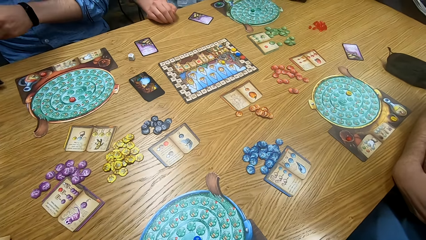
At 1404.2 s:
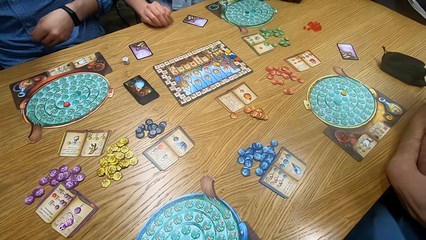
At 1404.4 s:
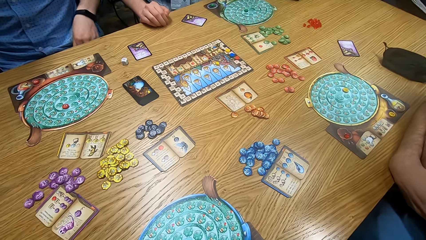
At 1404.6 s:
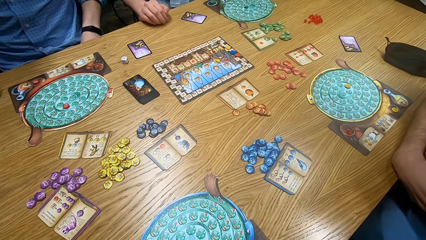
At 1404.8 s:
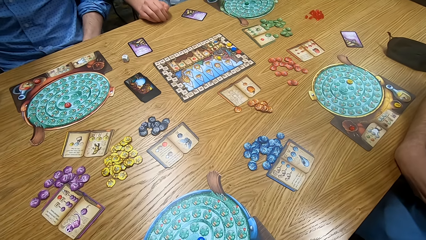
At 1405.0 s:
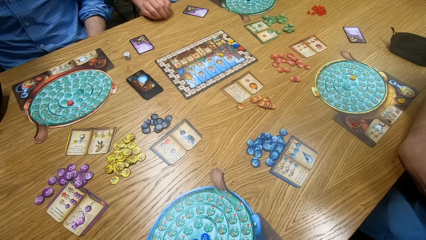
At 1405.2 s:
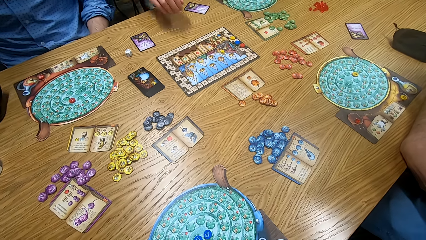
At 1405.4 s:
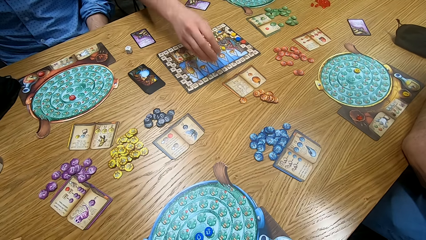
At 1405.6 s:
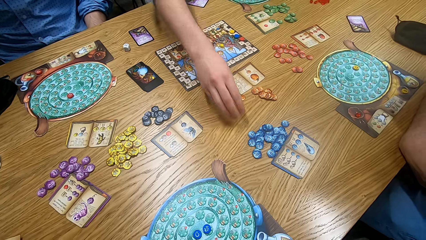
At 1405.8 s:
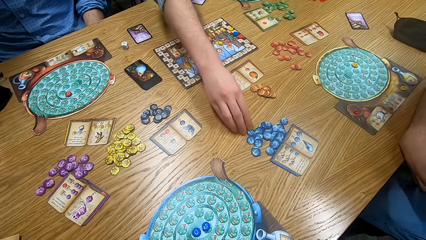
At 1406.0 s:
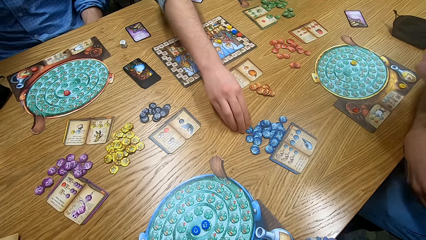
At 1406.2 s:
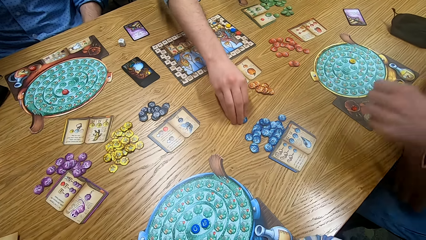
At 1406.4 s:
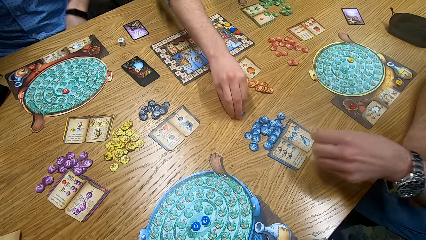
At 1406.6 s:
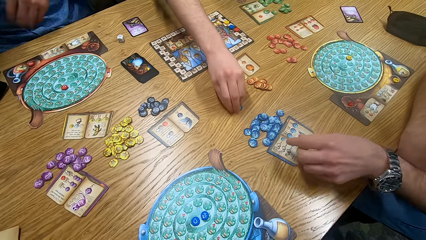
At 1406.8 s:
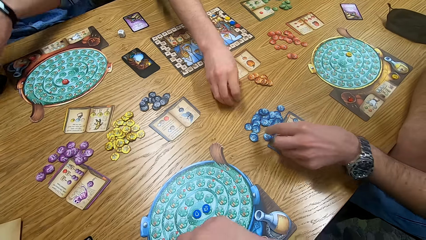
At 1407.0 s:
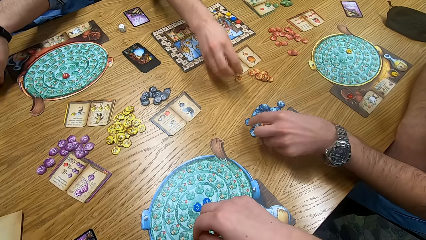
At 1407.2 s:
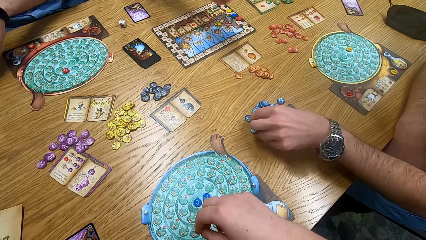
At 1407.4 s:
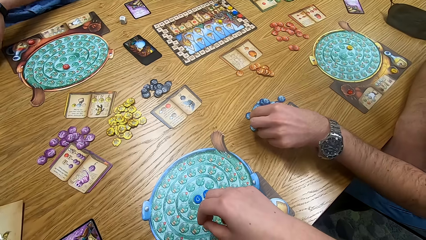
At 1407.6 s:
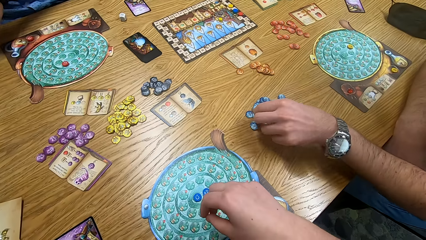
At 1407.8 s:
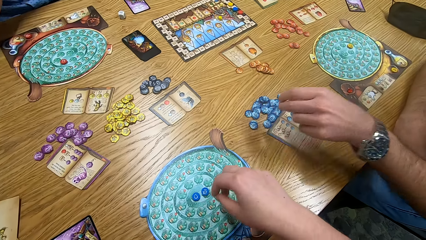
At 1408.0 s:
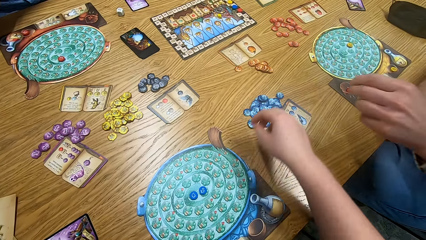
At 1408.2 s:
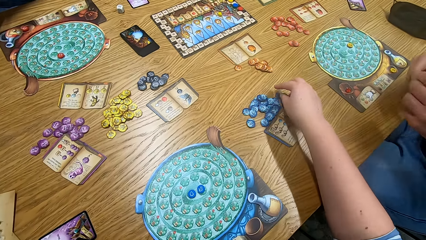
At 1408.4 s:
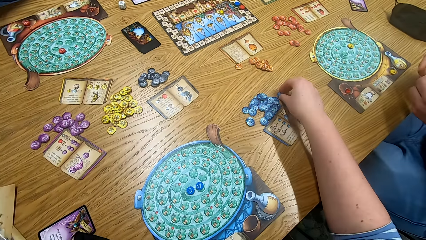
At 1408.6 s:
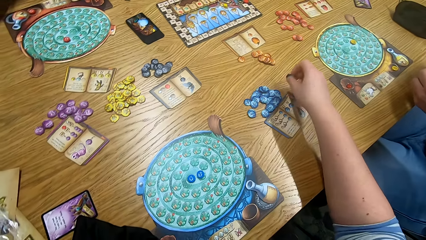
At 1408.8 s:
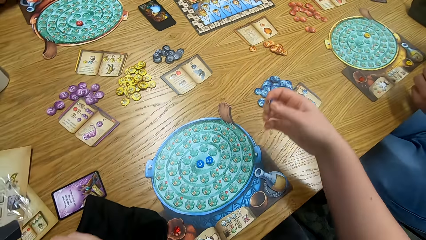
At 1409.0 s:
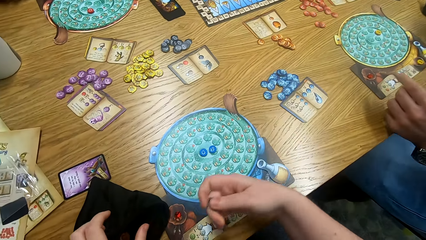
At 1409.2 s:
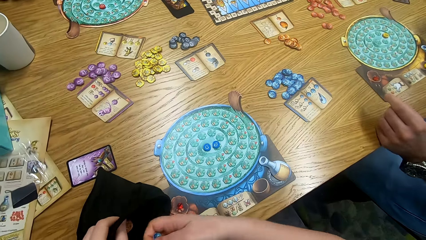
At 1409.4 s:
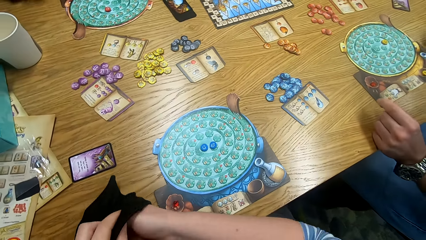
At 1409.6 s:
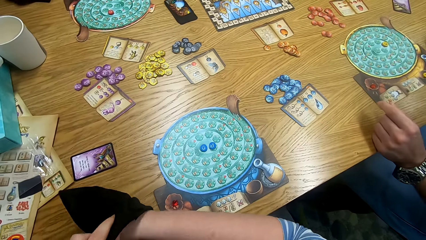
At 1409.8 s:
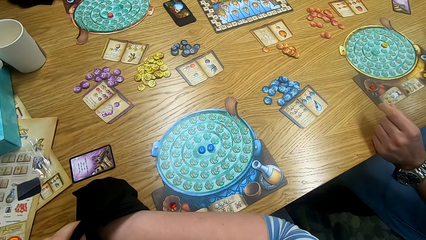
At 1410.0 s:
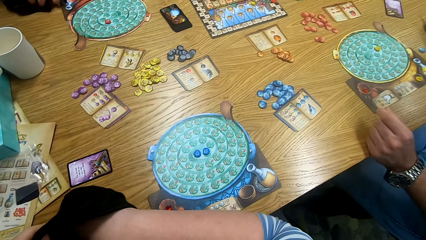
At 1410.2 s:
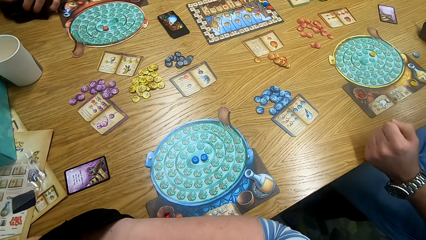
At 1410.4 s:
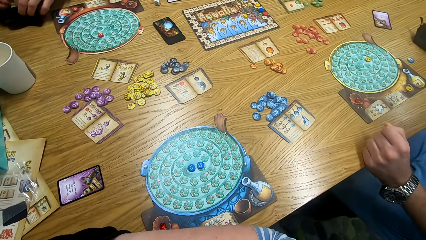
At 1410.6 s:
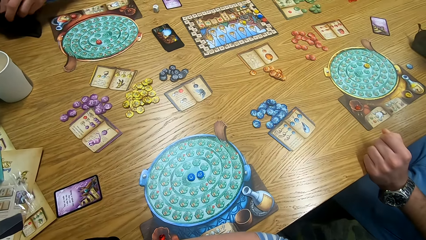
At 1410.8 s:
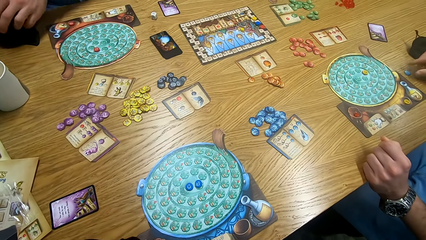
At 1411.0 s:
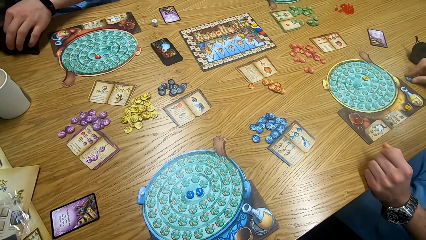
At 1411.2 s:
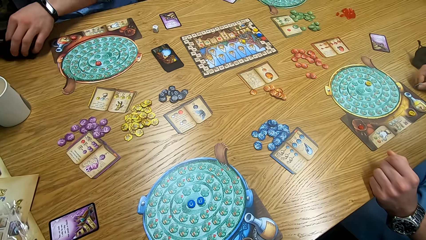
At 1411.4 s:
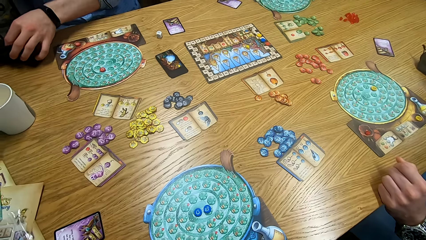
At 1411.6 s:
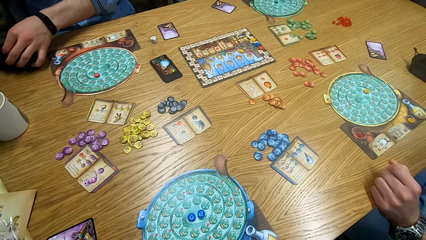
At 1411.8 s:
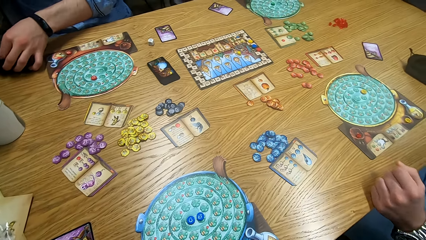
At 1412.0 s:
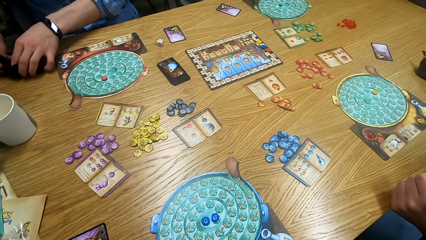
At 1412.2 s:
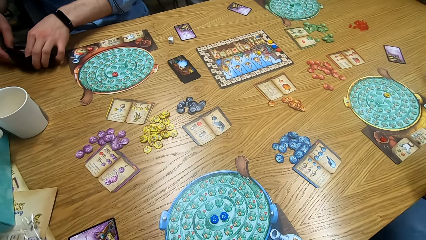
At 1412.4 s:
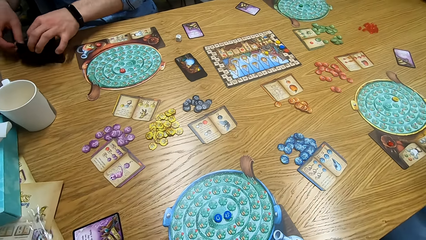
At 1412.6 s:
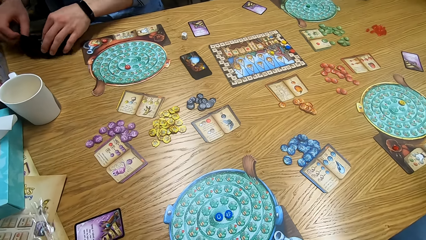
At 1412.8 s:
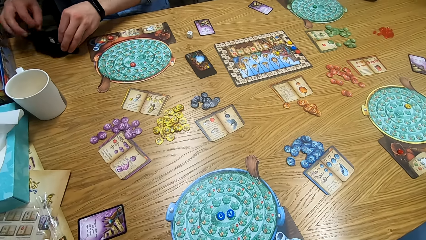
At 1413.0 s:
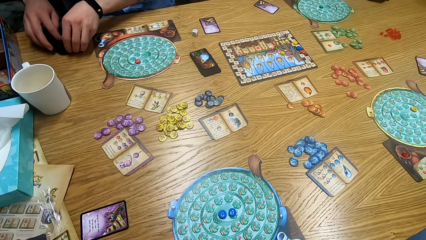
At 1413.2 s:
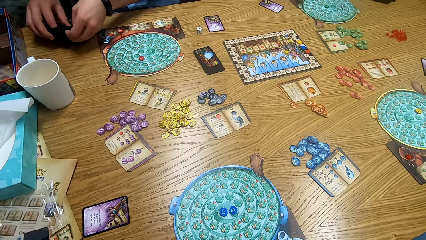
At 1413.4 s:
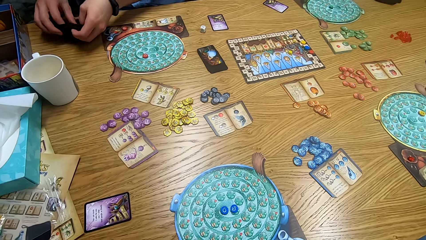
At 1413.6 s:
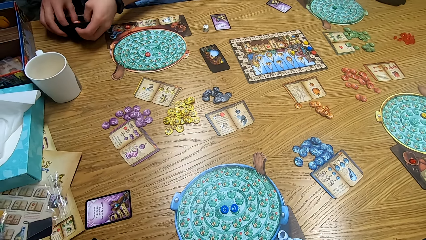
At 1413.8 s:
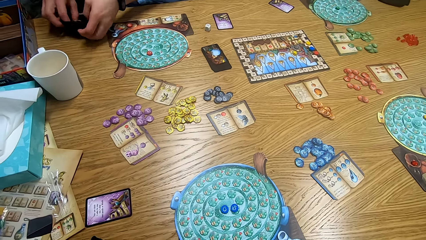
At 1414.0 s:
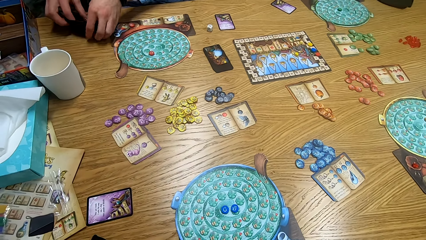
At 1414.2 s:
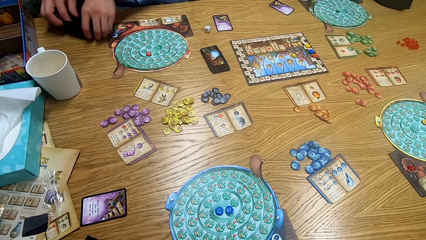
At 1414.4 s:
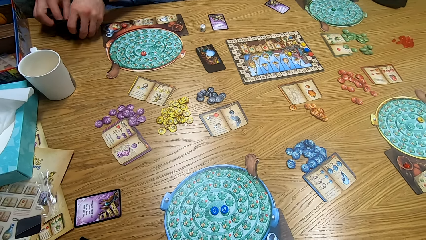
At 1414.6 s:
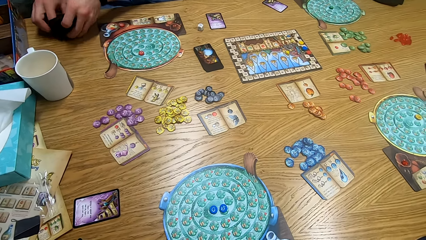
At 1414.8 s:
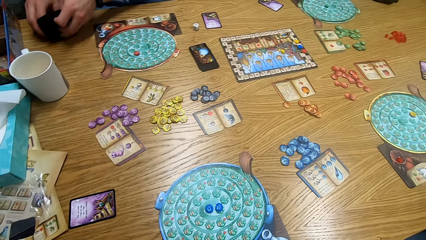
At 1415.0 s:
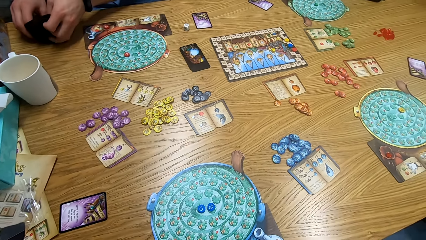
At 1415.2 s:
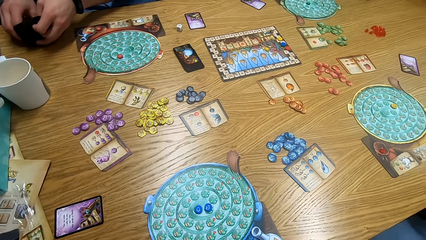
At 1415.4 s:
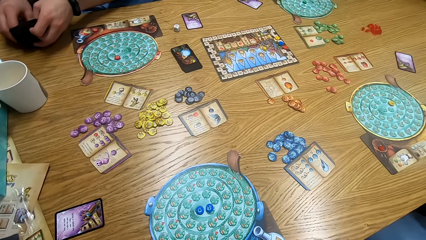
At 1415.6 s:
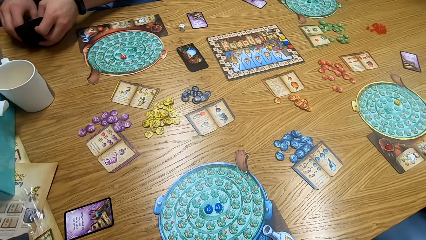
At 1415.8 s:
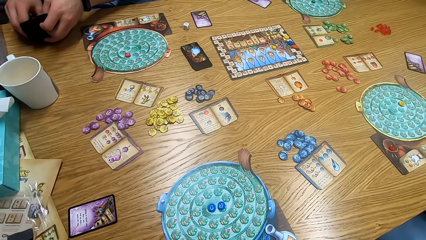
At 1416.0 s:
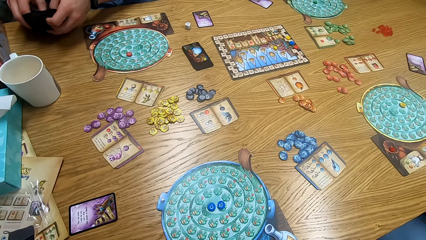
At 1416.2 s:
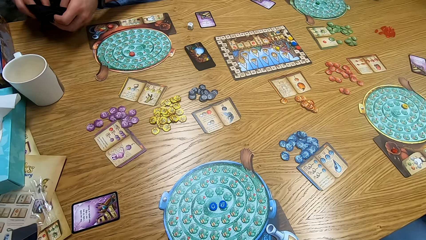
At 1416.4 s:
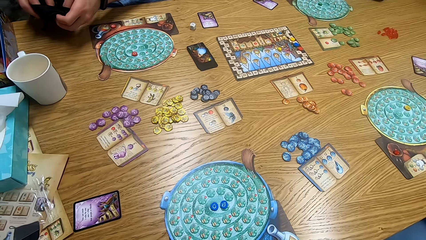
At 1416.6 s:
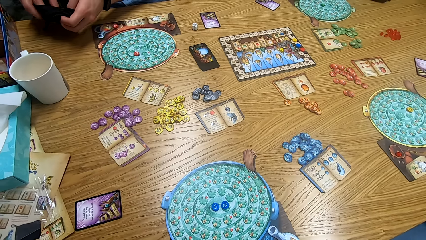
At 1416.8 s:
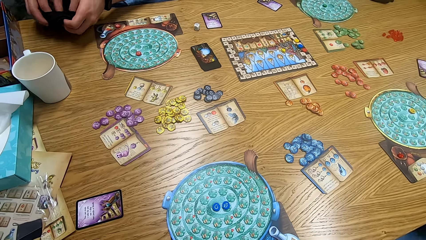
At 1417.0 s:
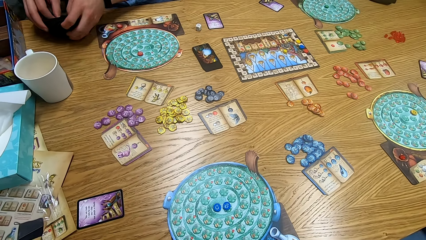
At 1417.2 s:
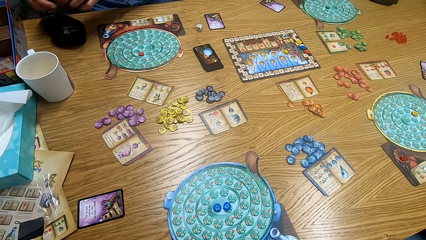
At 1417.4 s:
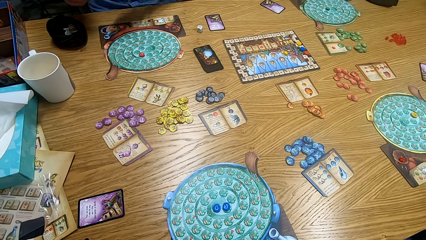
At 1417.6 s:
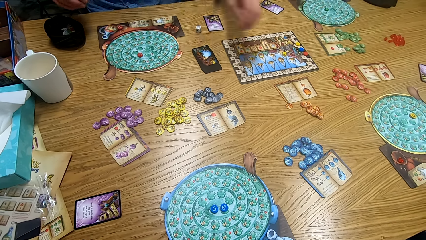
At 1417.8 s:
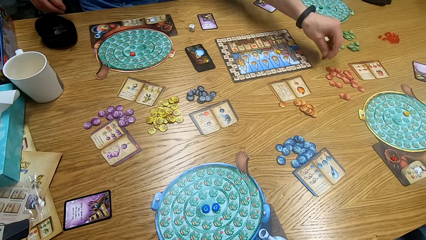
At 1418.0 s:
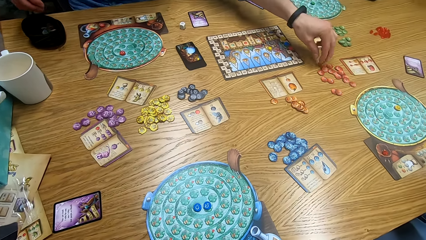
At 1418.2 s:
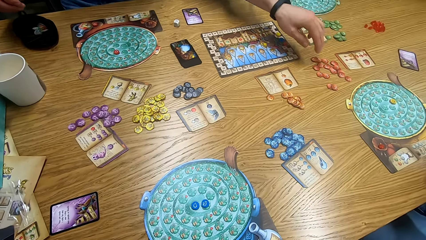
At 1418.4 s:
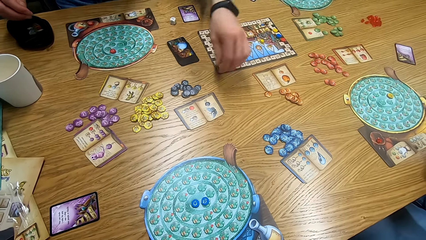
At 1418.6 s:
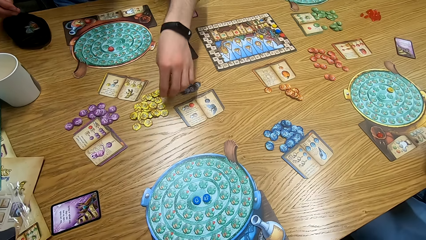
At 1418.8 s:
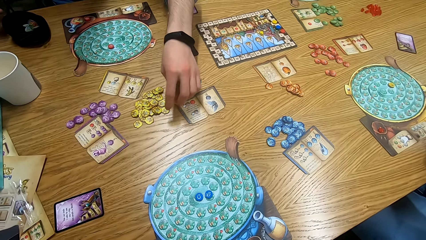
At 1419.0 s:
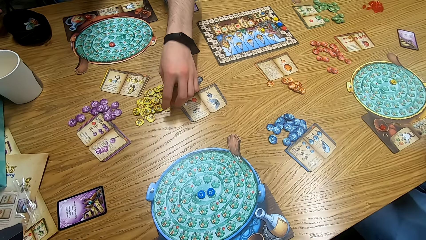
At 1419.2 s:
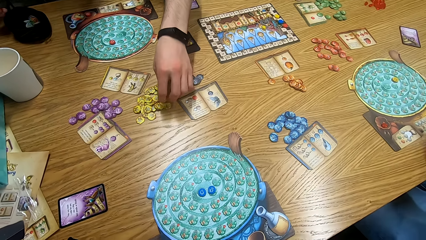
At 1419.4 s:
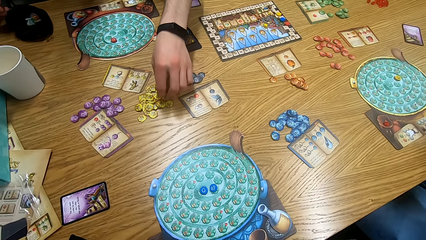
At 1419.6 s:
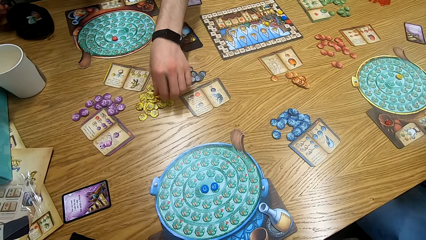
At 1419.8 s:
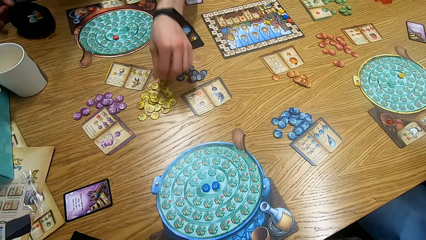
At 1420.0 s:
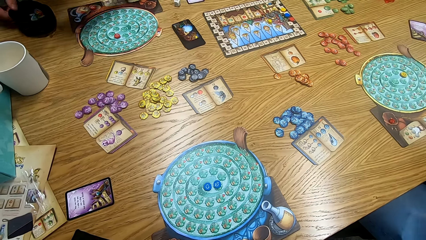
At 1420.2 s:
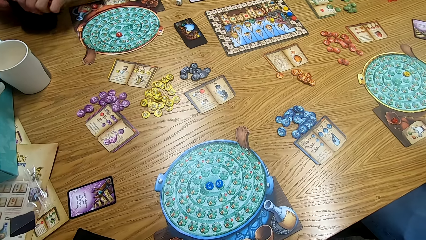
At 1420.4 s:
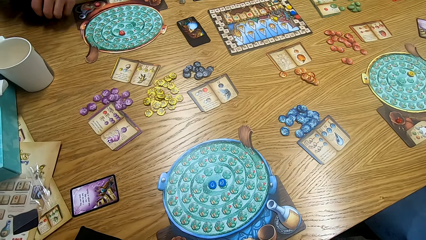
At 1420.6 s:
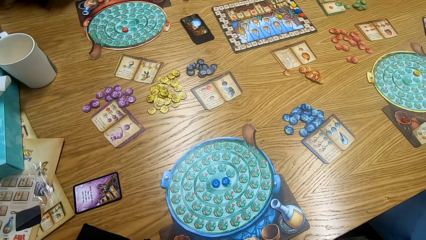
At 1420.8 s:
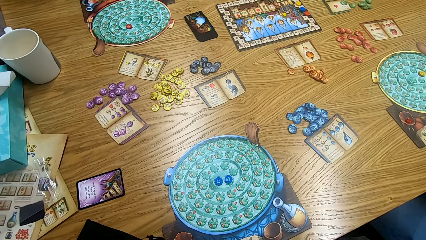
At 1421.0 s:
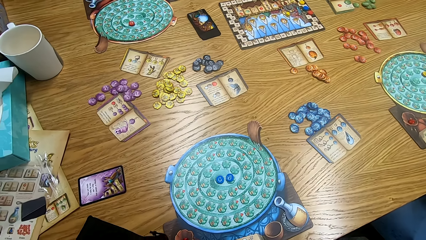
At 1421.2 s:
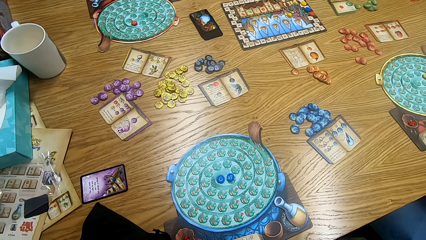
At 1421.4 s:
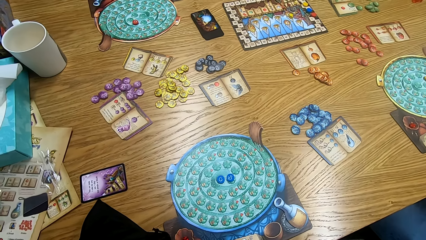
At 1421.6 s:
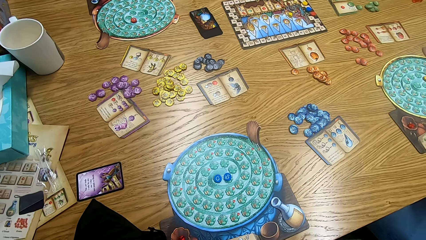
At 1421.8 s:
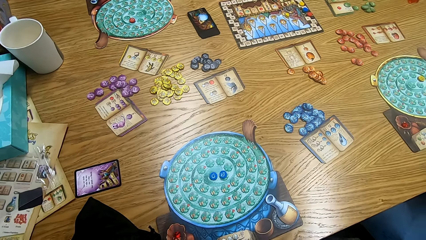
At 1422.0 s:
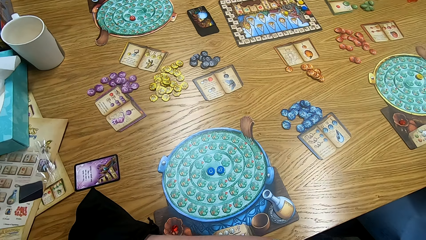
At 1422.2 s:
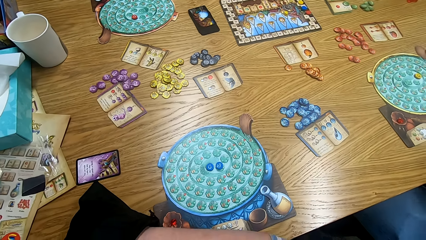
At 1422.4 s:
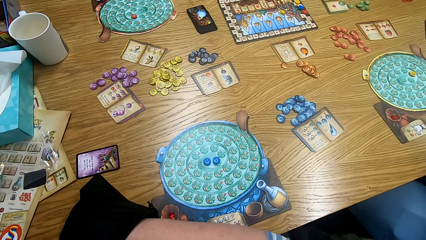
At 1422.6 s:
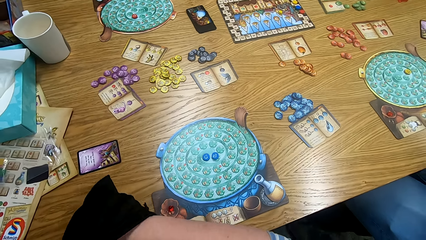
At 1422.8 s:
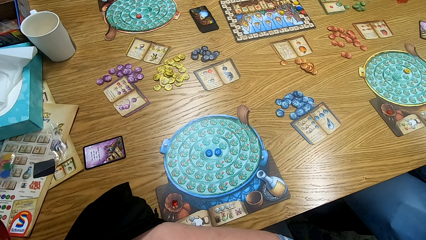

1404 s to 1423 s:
The camera wearer looks around. A man touches the bag. The camera wearer looks around. The man moves hands. Another man plays the game. The camera wearer looks around. A person picks tiles from the table. The second man plays the game. A third man plays the game. The camera wearer looks around. The first man moves hands. The third man plays the game. The camera wearer plays the game. They pick tiles from the table. They put something on the bag. They look around. The third man plays the game. The first man puts something on the bag. The first man picks tiles from the bag. The camera wearer looks around. They look around again. The first man places something on the table. The camera wearer looks around. The first man picks something from the table. The camera wearer removes something from the bag and looks around.
